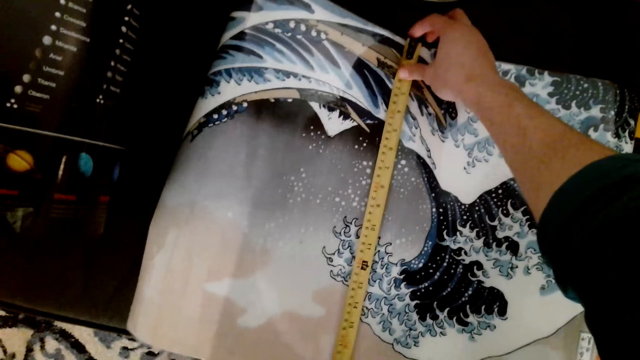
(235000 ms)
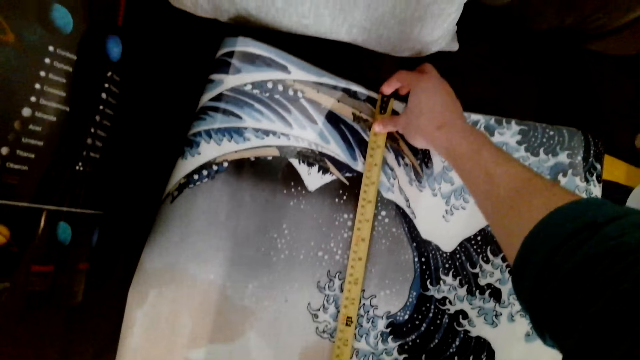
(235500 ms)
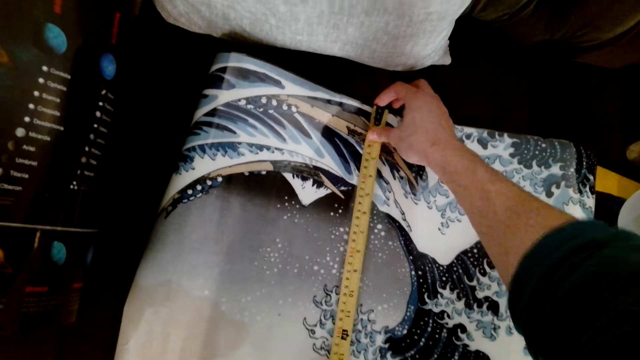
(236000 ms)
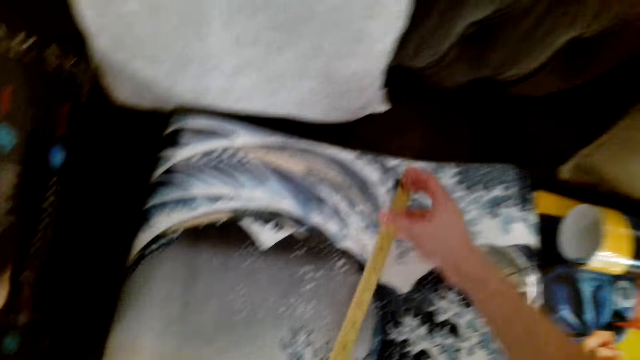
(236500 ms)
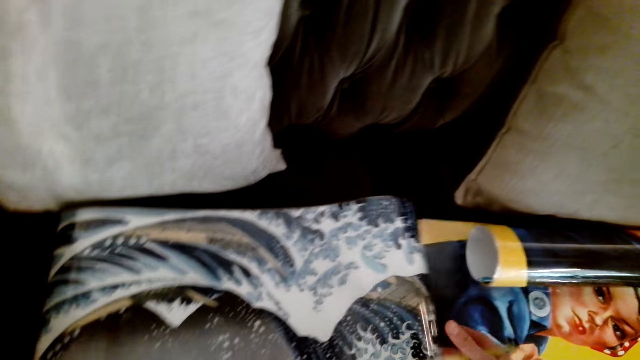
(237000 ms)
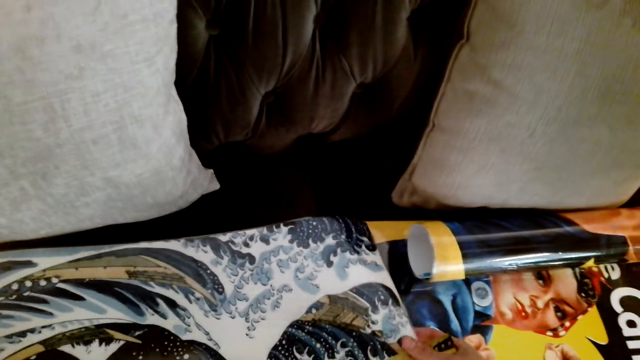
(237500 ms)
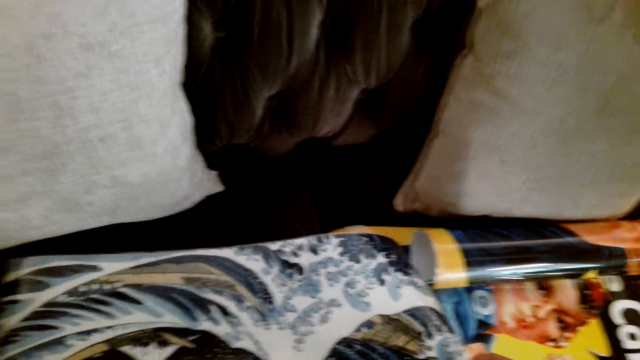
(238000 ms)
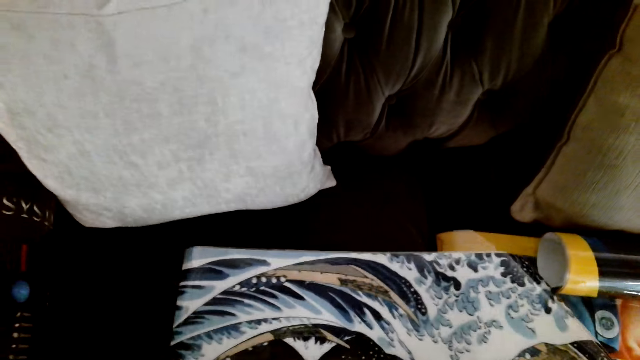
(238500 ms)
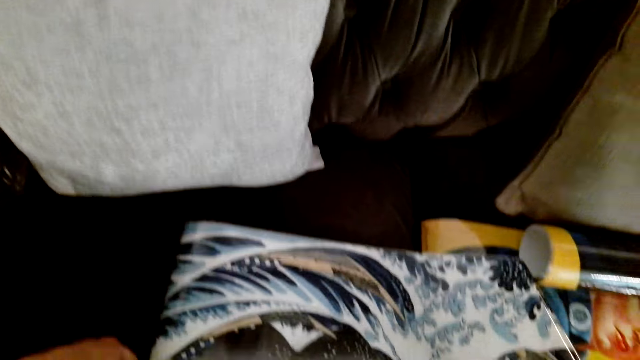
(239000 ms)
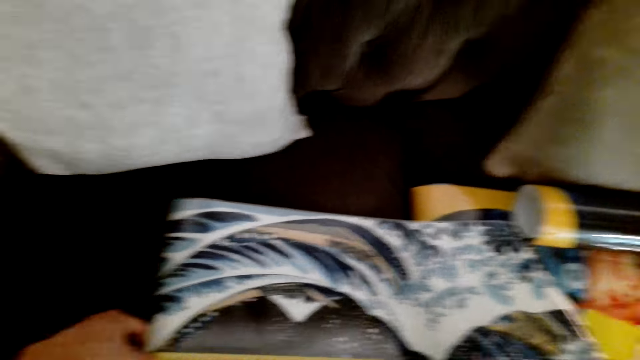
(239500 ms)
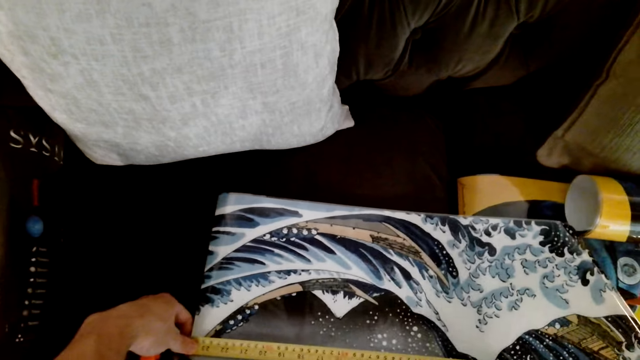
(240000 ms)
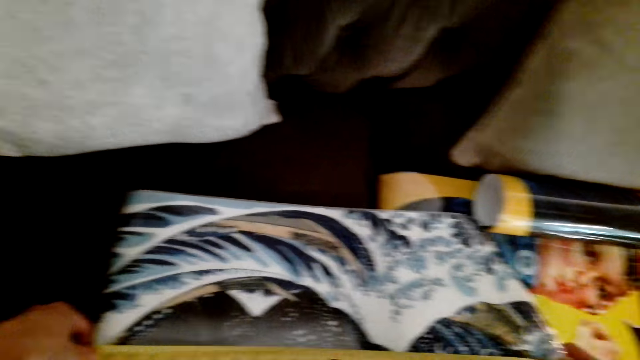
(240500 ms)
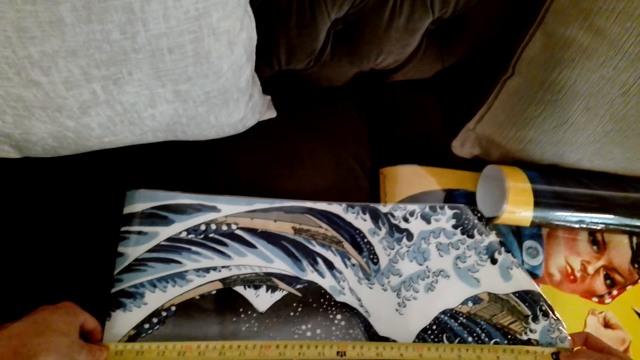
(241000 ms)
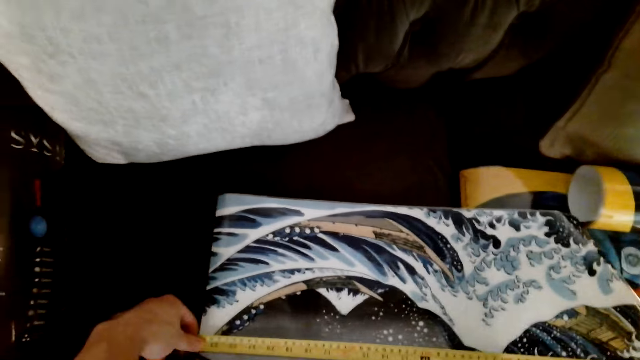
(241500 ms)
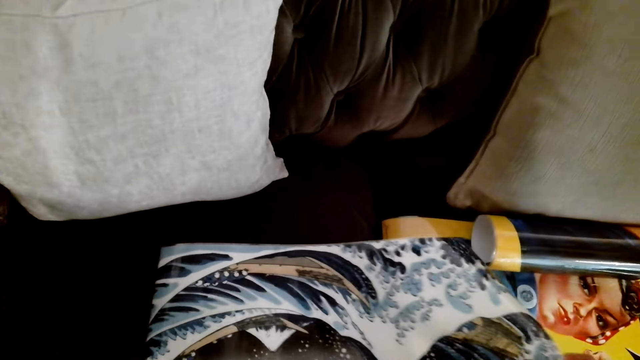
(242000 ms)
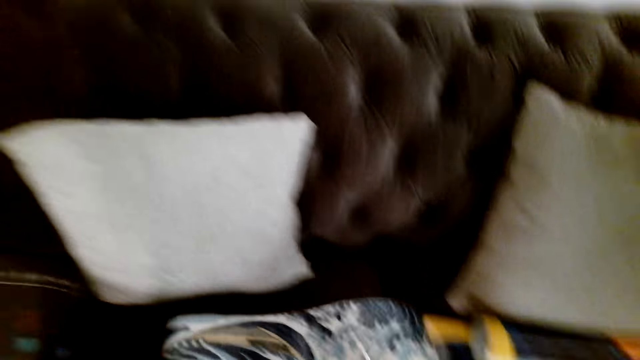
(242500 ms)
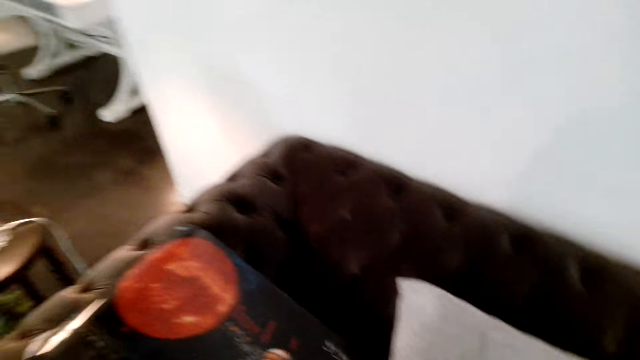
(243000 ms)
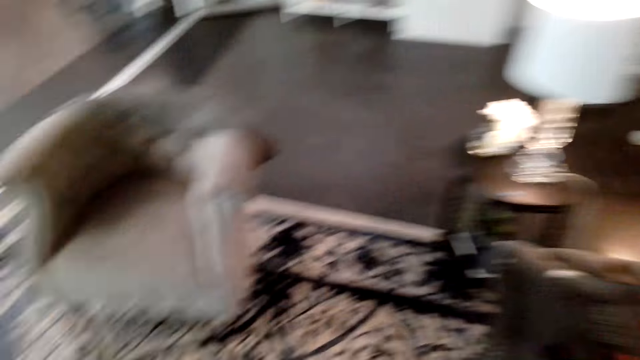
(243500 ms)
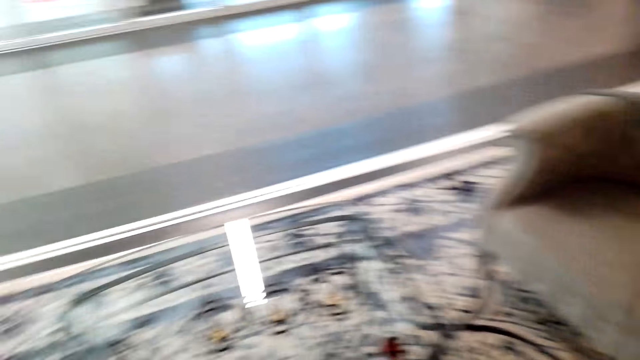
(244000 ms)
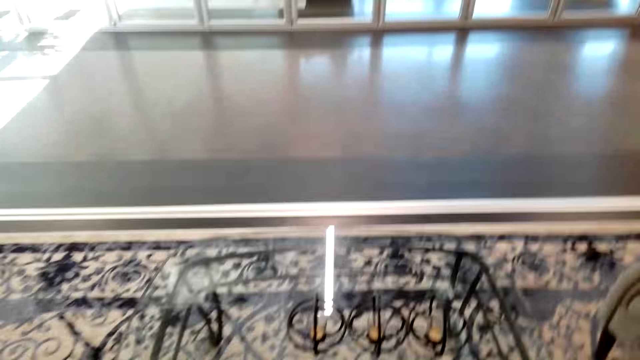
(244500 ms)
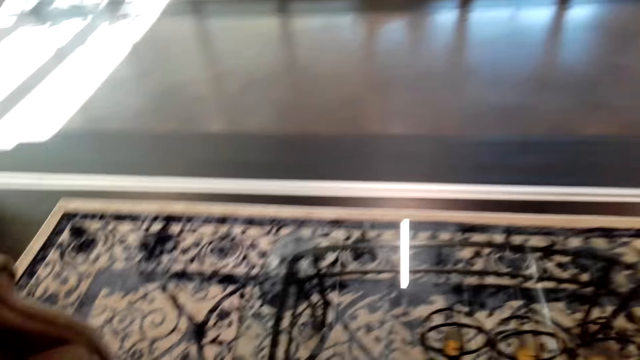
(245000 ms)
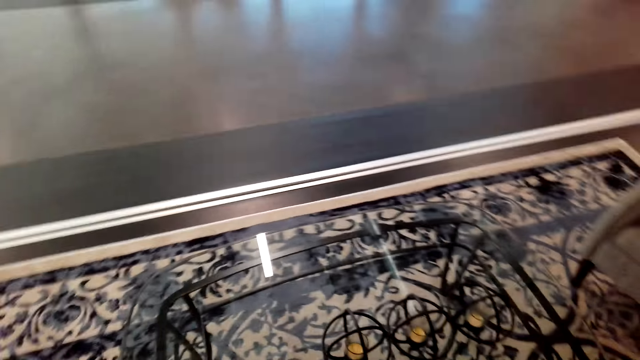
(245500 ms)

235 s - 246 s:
The camera wearer measures the wall picture or painting with a tape measure. They lift the tape measure. They unfold the painting. They move the wall picture on the table. They measure the wall picture with the tape measure. They look around.

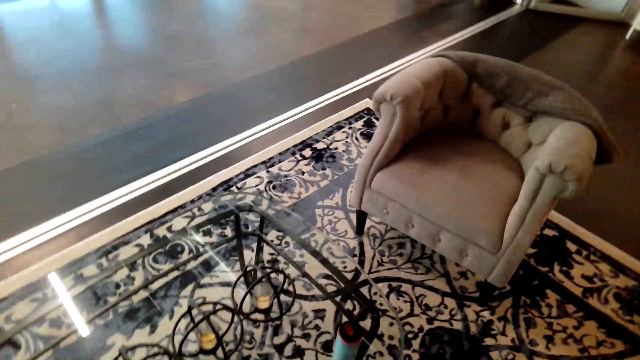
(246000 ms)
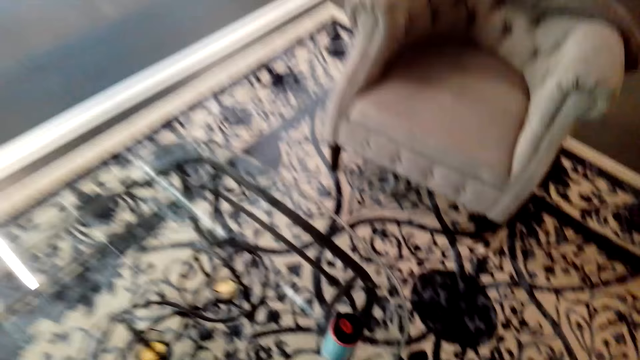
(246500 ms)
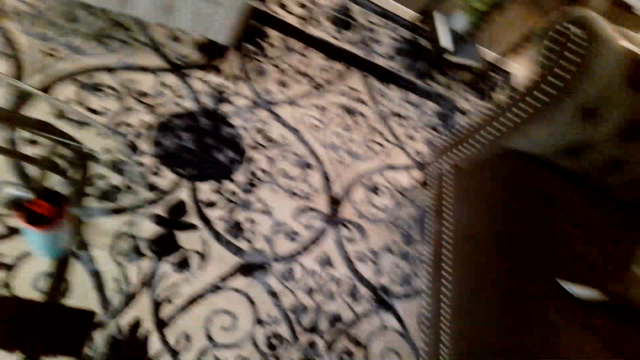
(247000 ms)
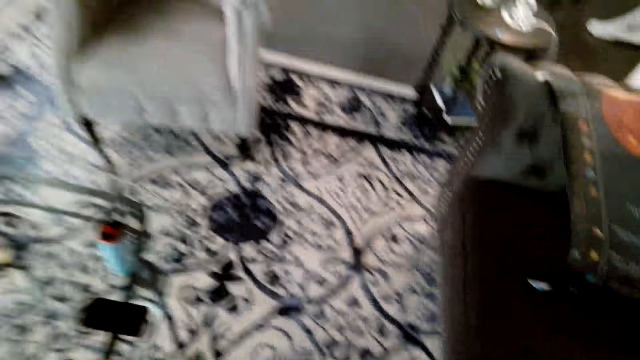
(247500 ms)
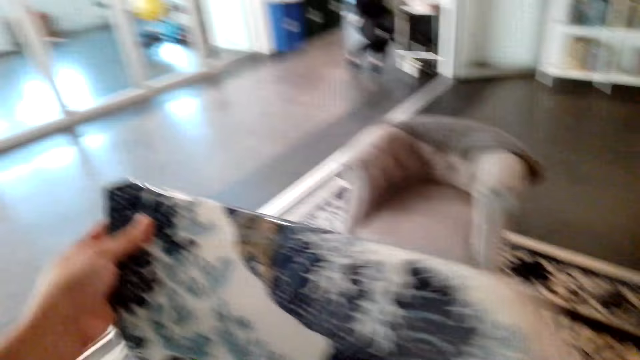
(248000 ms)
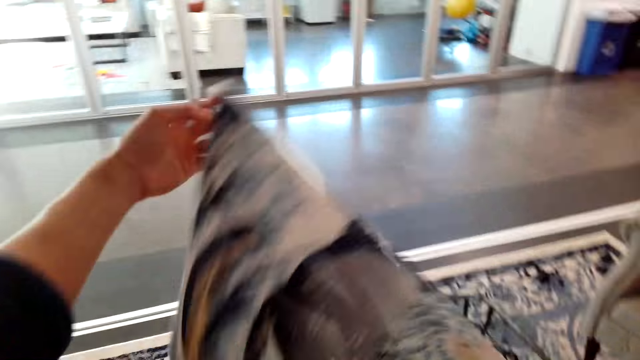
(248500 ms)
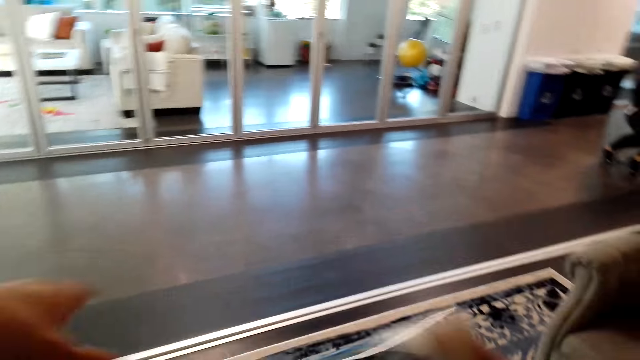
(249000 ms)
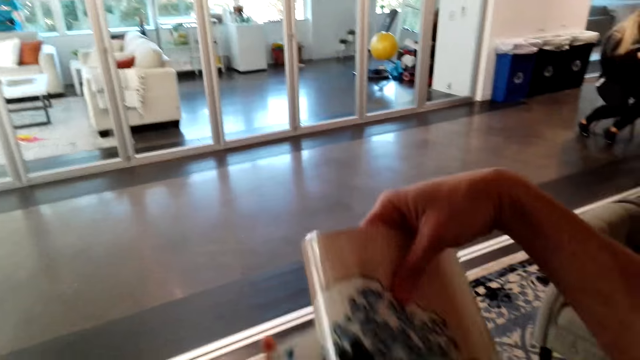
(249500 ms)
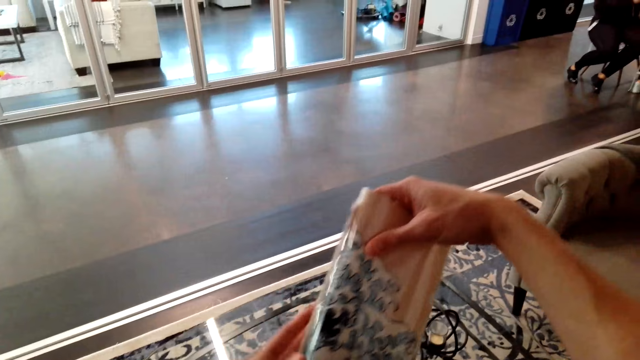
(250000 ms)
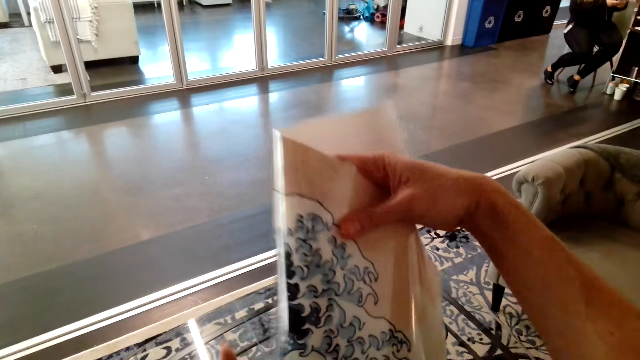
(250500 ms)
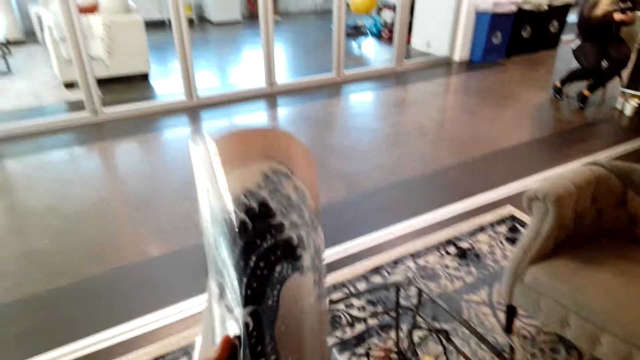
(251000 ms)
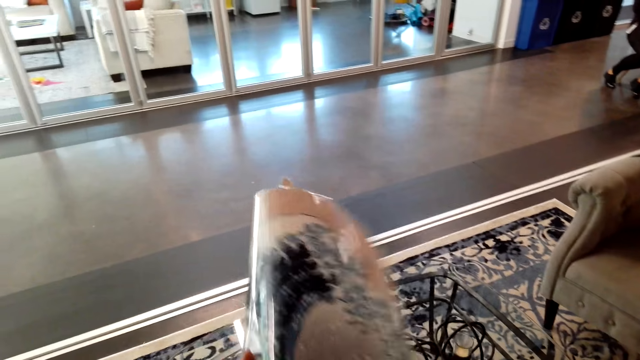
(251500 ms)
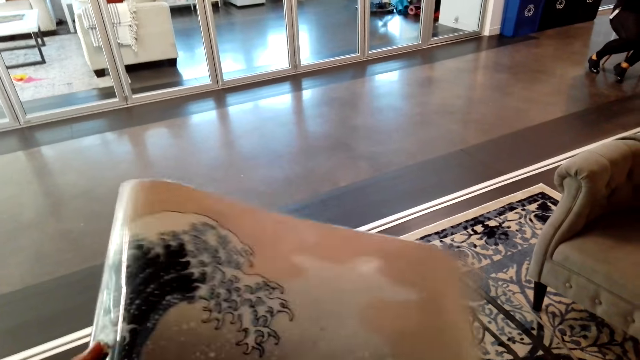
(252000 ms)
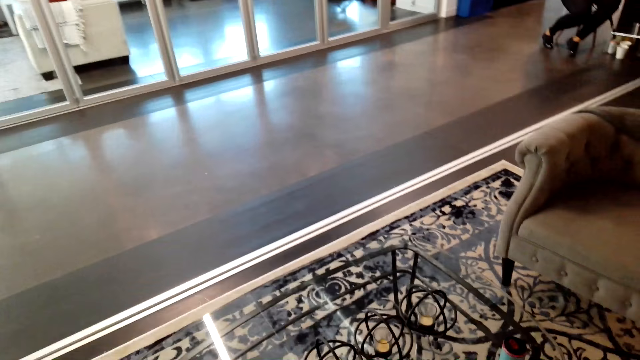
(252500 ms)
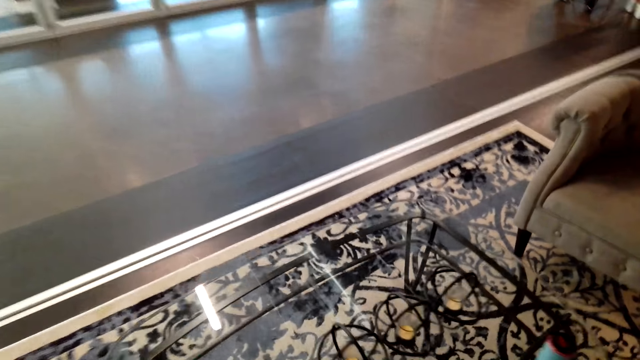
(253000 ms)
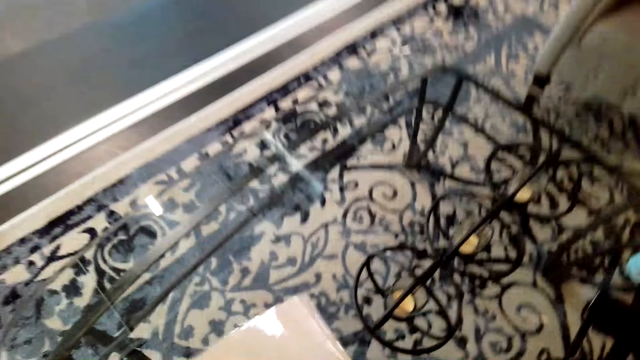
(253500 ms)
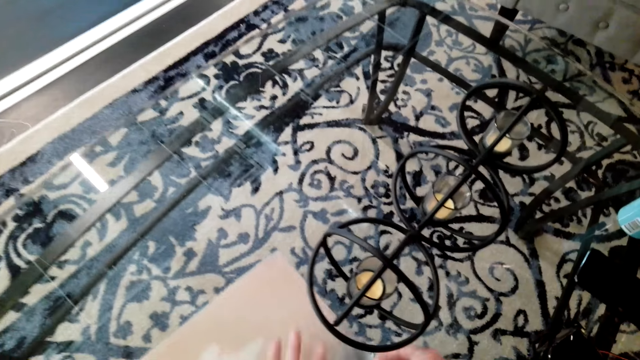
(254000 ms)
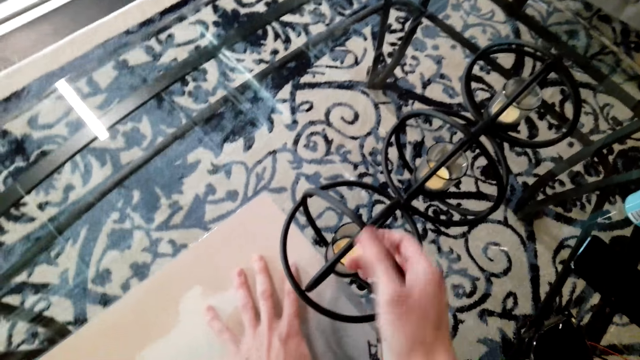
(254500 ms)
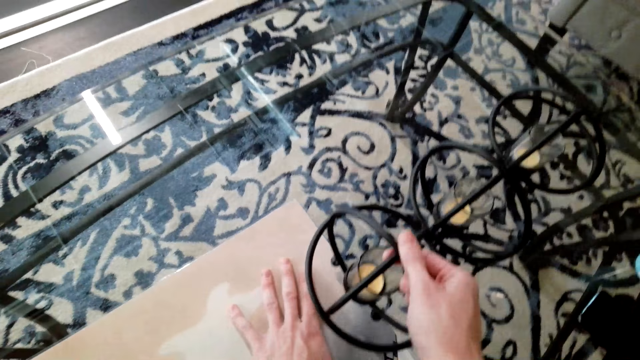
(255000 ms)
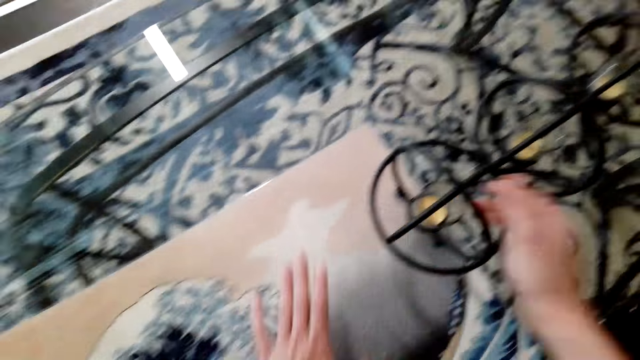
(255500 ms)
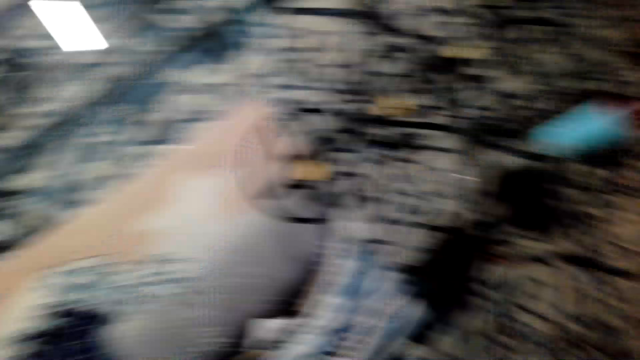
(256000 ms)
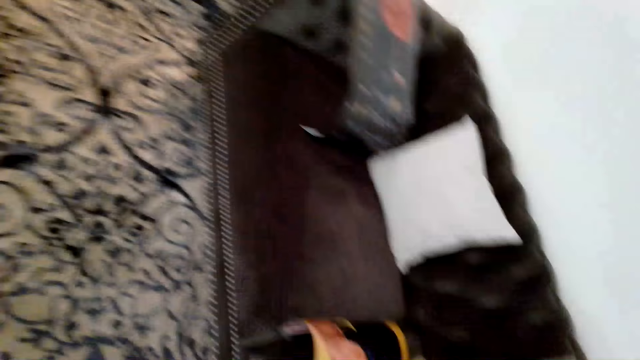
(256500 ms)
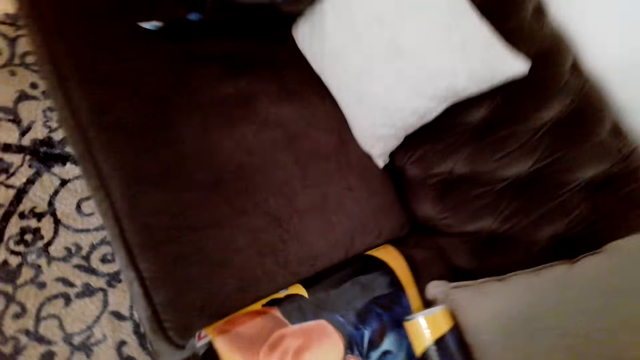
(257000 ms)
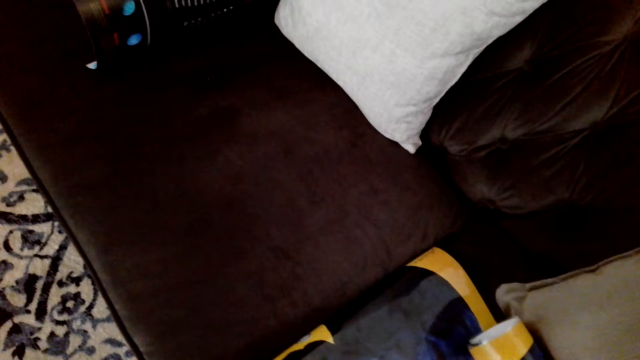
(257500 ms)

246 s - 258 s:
The camera wearer picks up the painting or wall picture. They hold the wall picture. They stretch the wall picture. They unfold the painting. They put the painting on the table. They put the painting under the candle holder.
